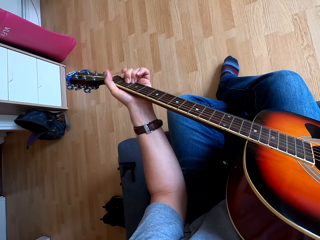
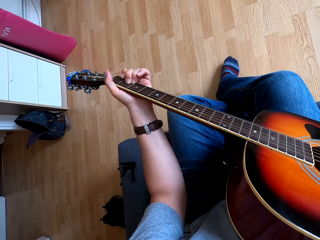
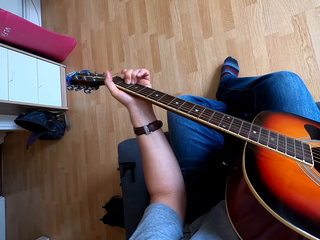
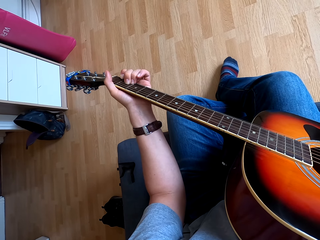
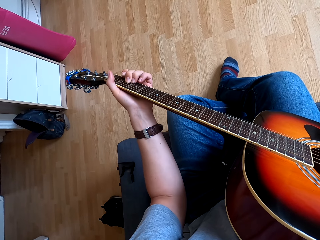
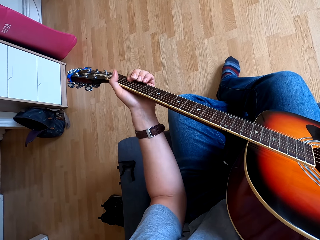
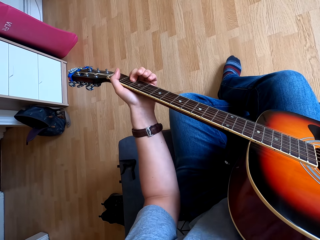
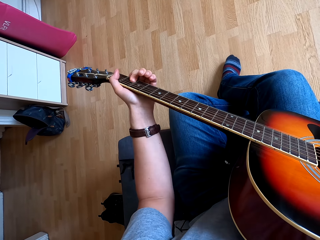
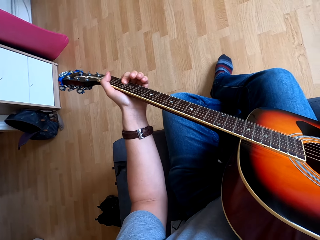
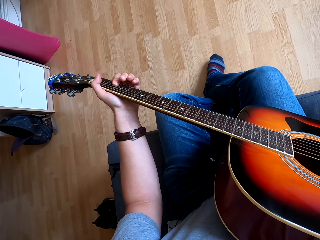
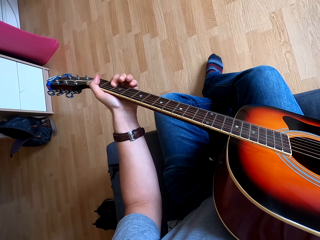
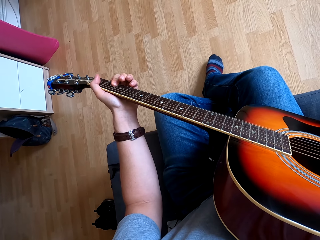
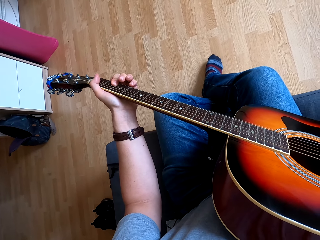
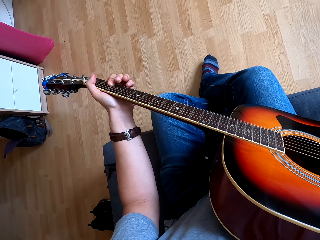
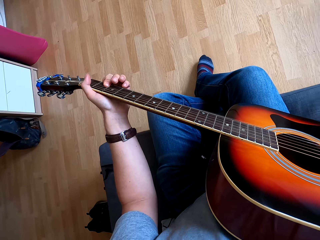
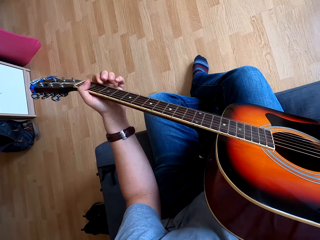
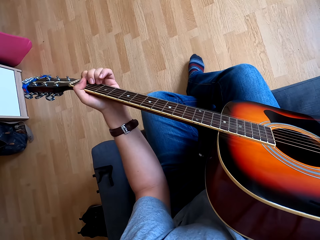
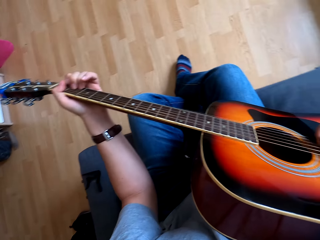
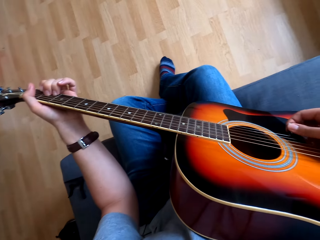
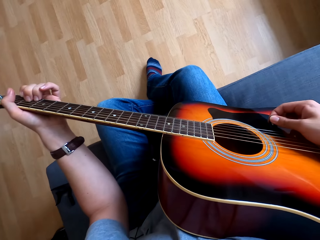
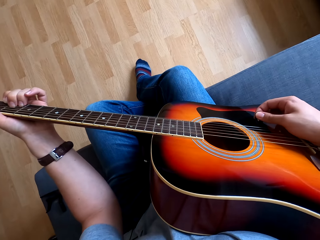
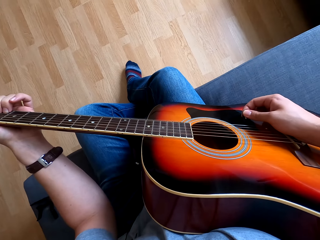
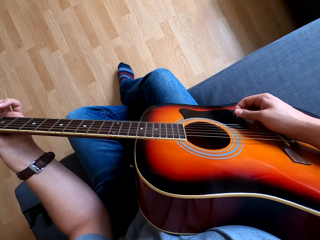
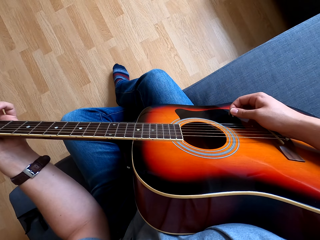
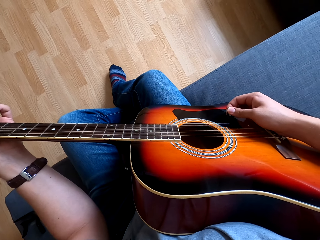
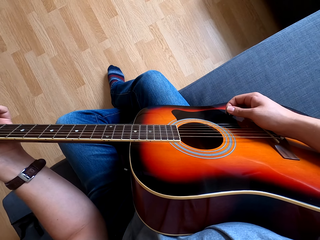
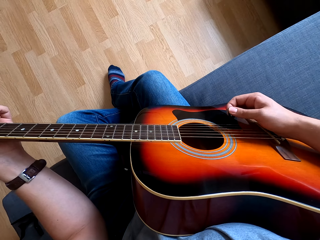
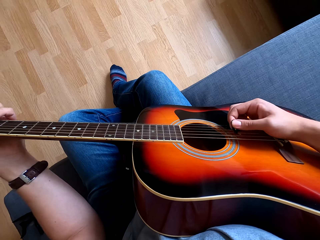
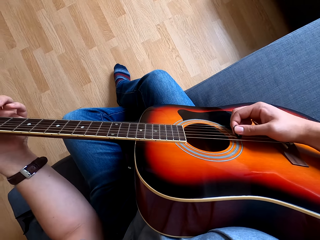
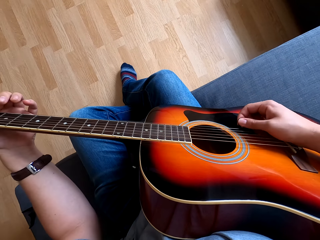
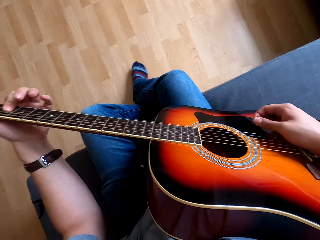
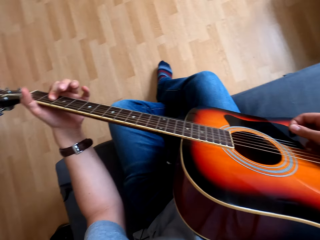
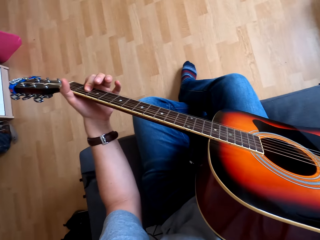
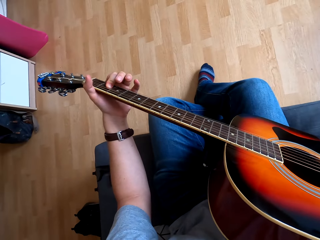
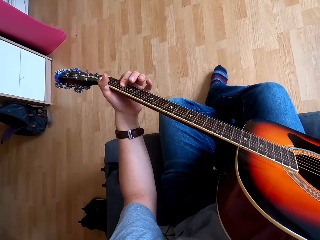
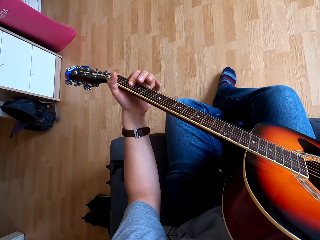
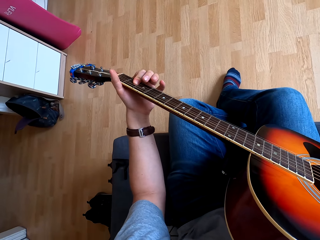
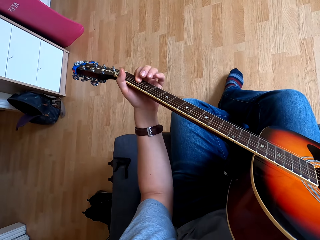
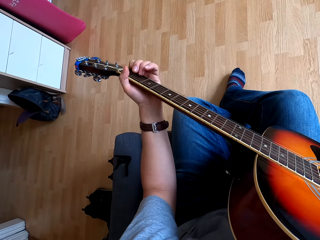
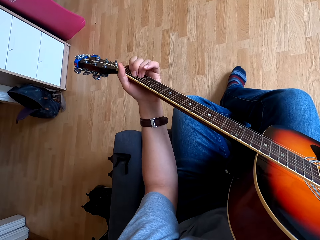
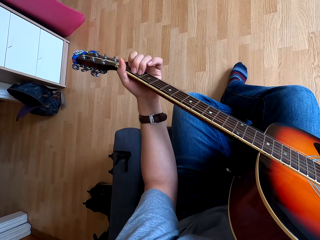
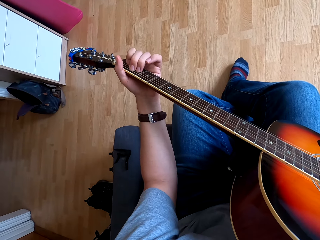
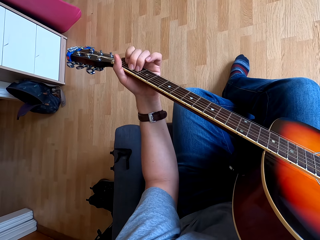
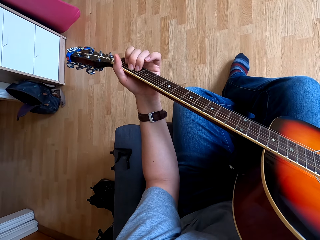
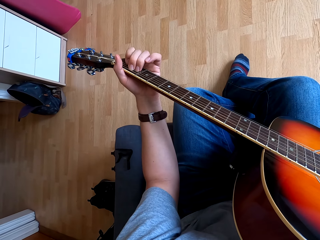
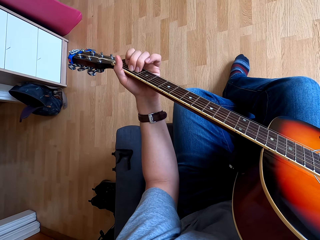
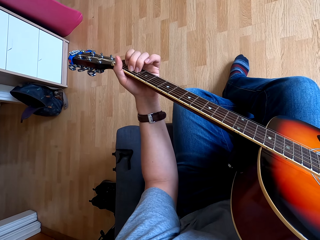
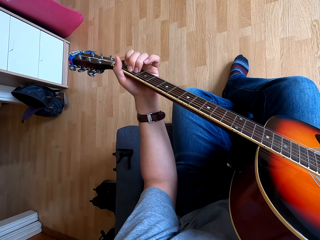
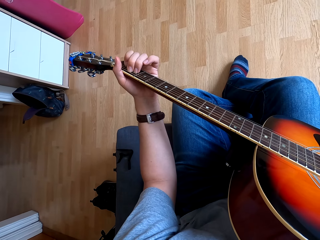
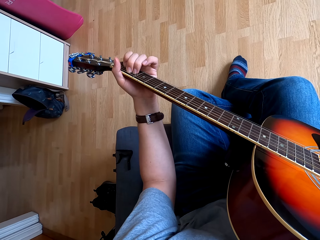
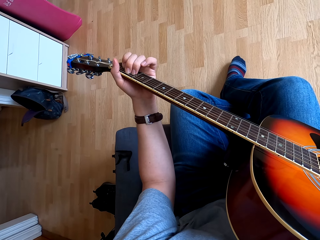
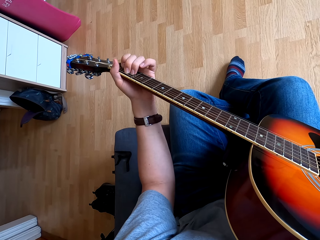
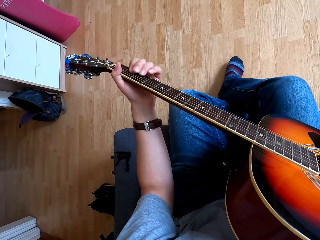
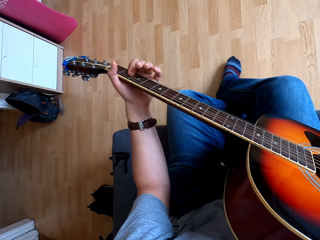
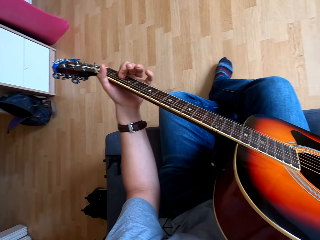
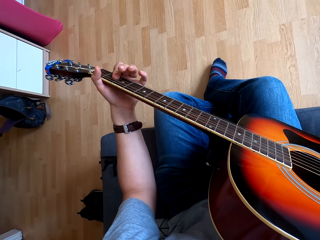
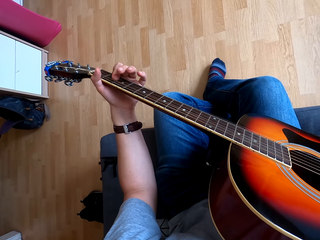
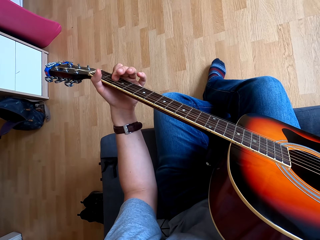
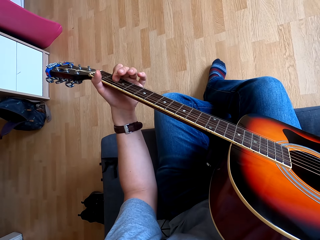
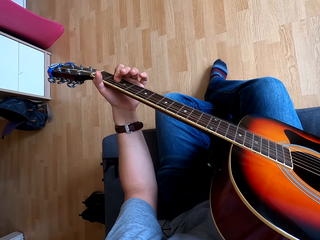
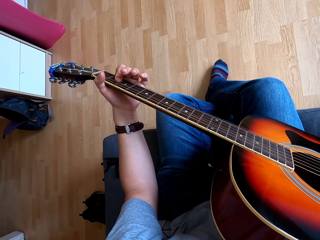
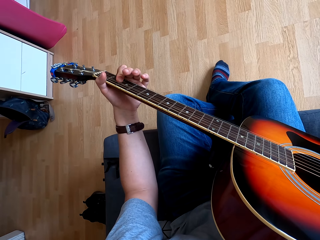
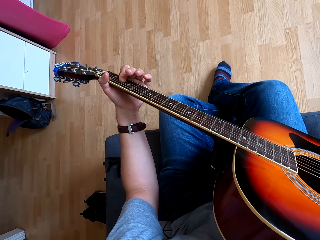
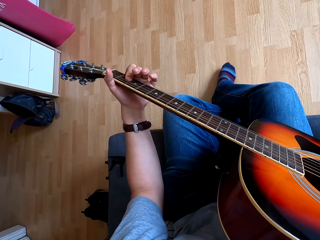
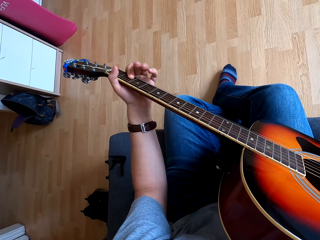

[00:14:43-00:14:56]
The camera wearer moves his left hand on the guitar. He does so again. He plays the guitar. He moves his left hand on the guitar. He does so repeatedly.

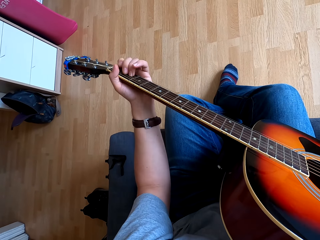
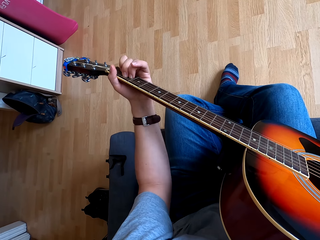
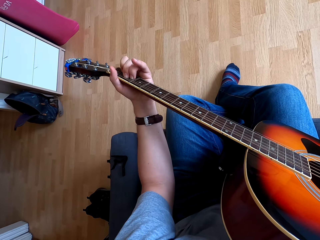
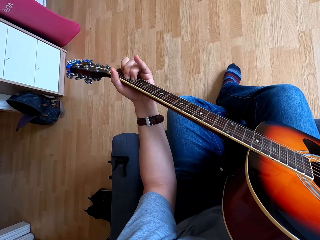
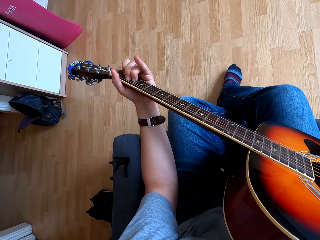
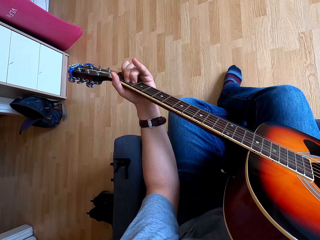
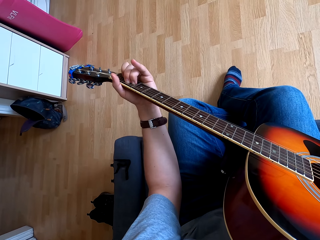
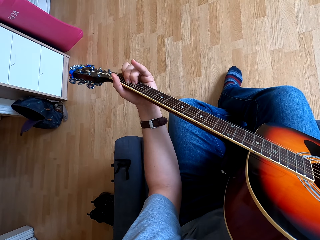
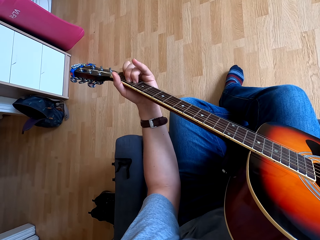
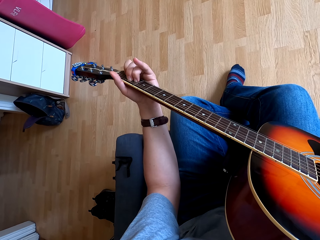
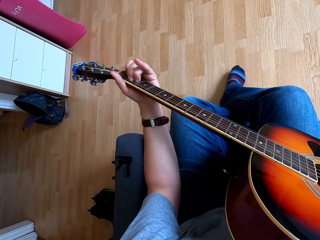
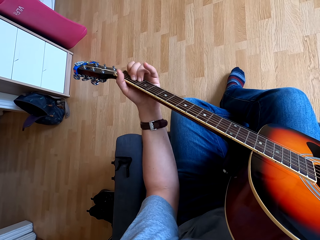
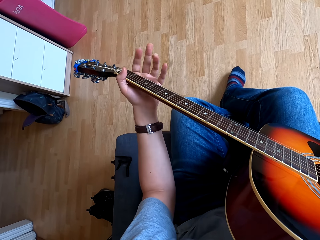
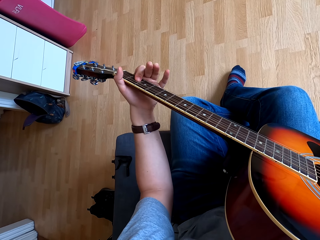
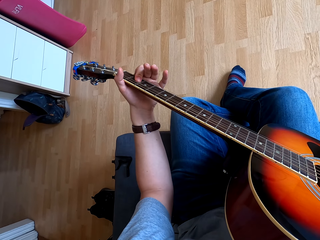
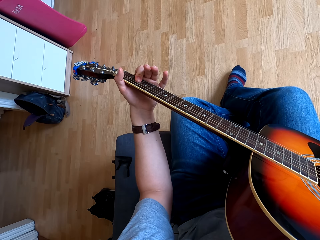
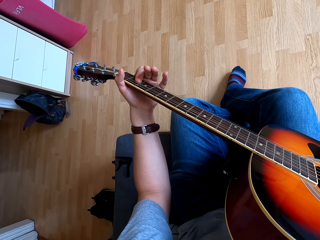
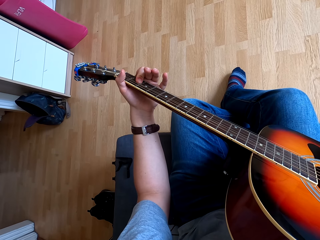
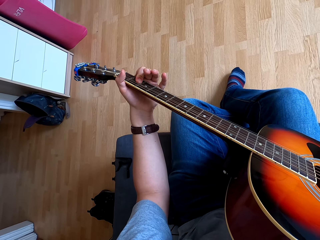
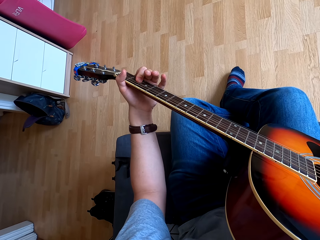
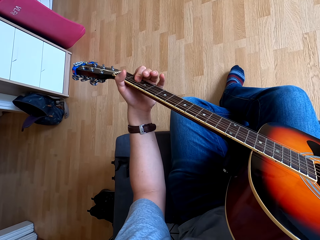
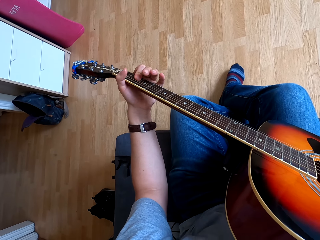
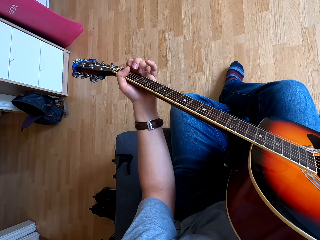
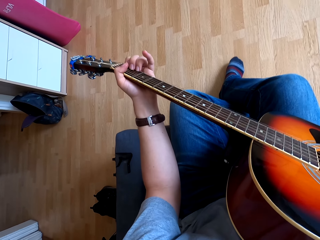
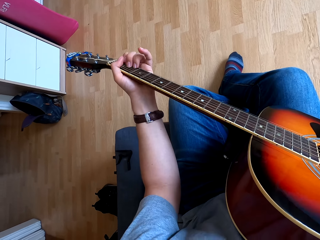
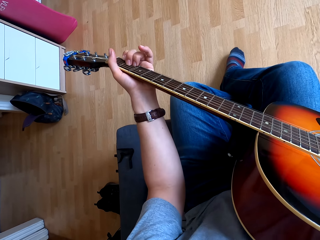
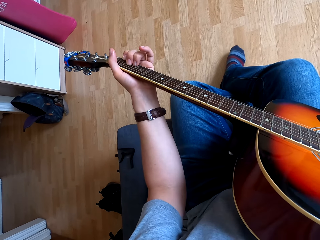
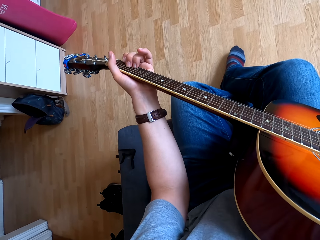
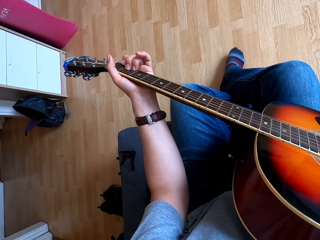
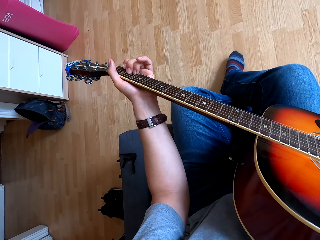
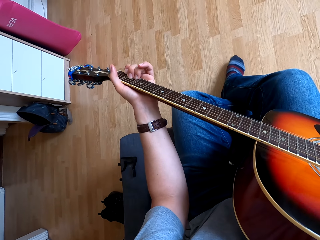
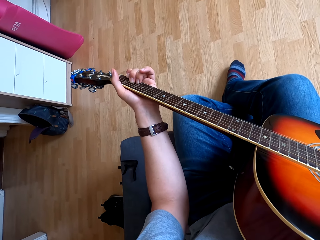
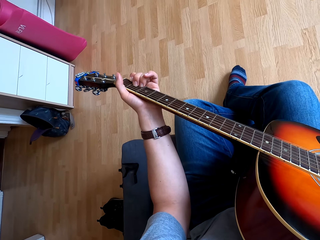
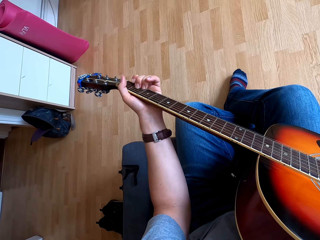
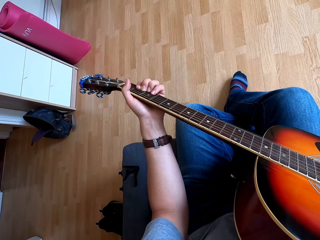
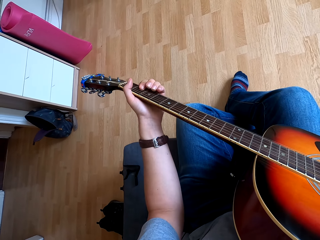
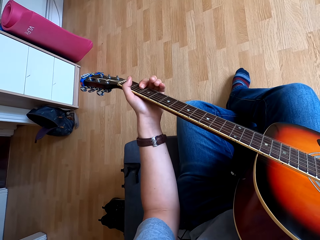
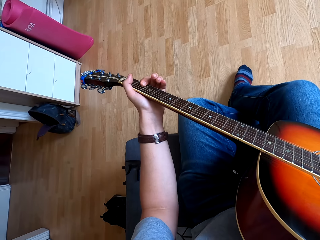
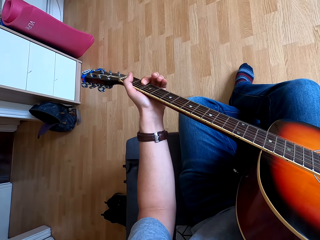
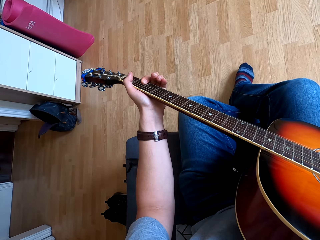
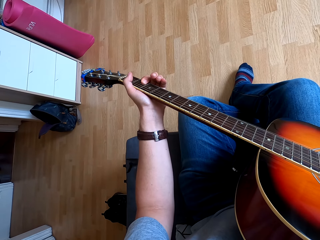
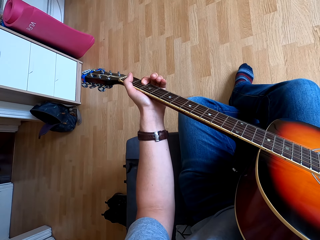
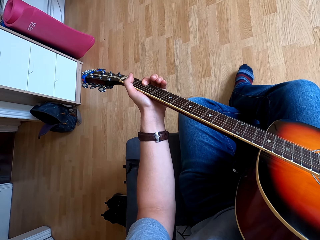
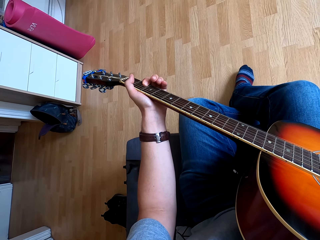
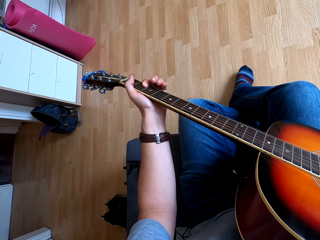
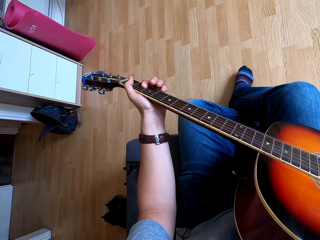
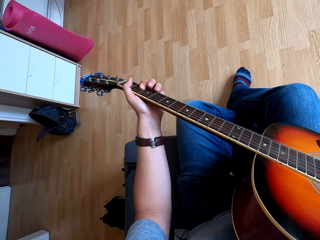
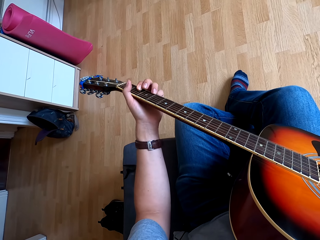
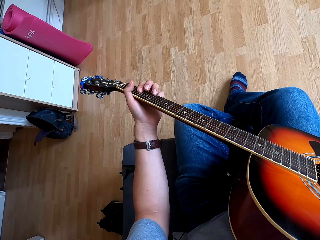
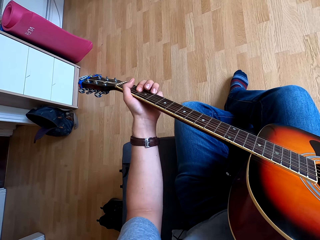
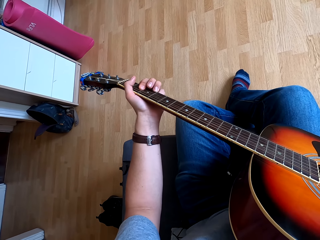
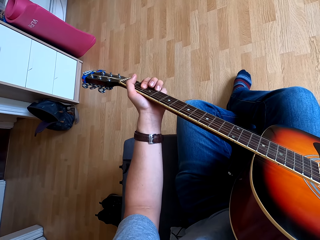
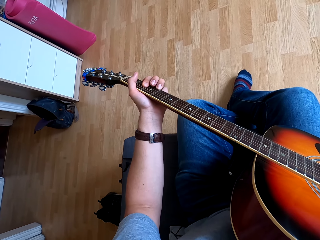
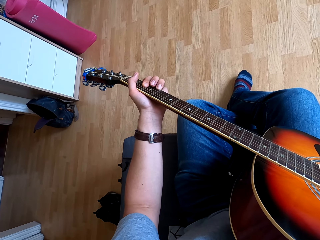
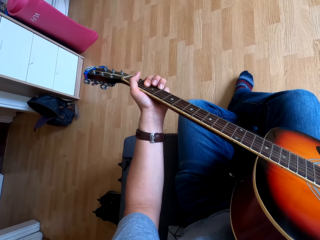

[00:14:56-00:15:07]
The camera wearer moves his left hand on the guitar. He moves his left hand on the guitar repeatedly.
